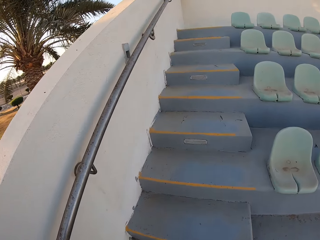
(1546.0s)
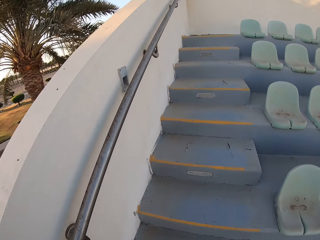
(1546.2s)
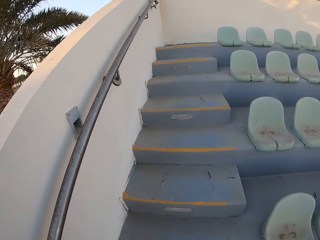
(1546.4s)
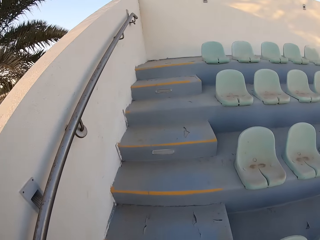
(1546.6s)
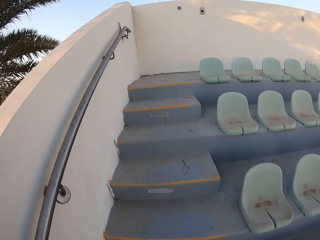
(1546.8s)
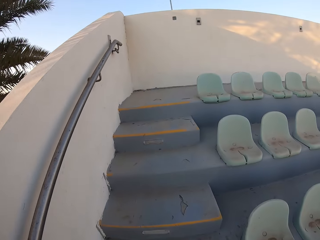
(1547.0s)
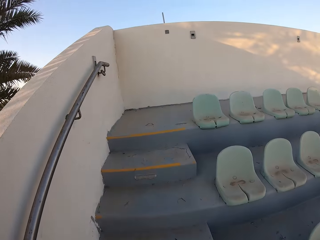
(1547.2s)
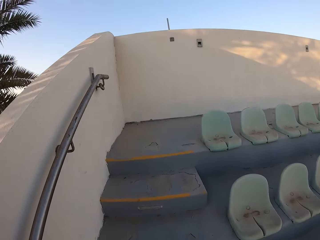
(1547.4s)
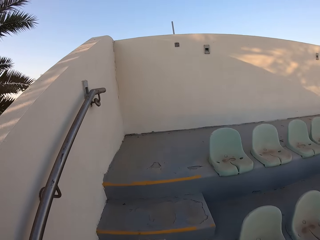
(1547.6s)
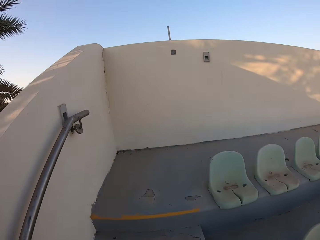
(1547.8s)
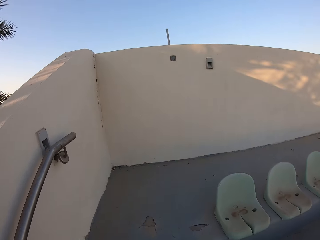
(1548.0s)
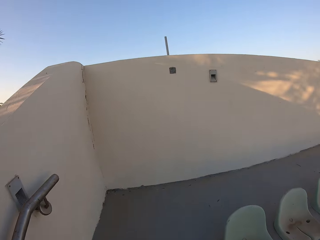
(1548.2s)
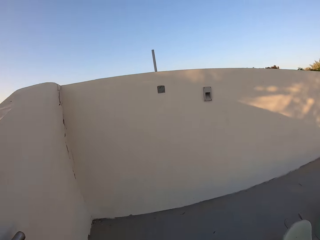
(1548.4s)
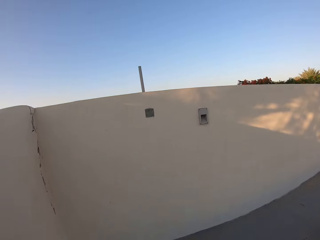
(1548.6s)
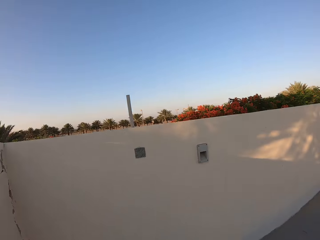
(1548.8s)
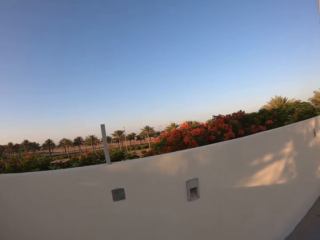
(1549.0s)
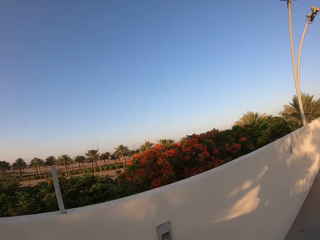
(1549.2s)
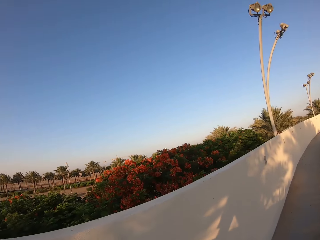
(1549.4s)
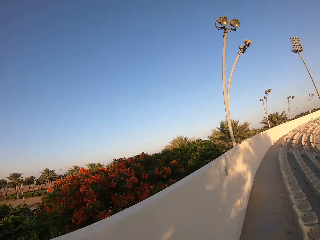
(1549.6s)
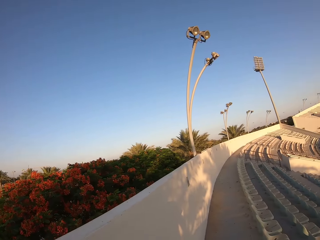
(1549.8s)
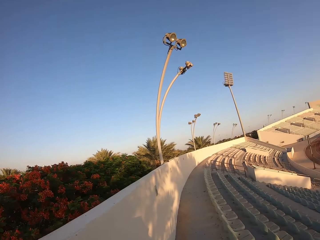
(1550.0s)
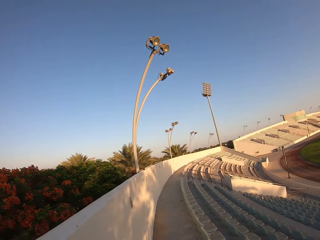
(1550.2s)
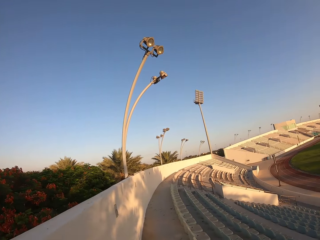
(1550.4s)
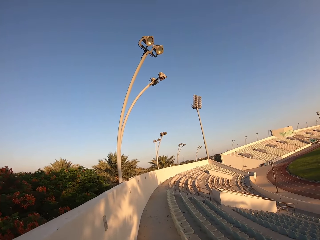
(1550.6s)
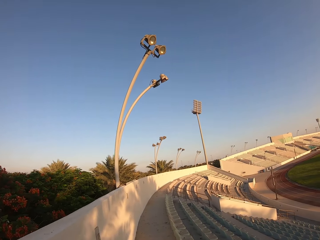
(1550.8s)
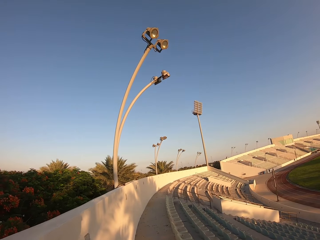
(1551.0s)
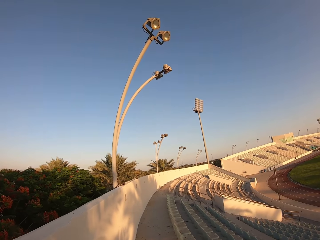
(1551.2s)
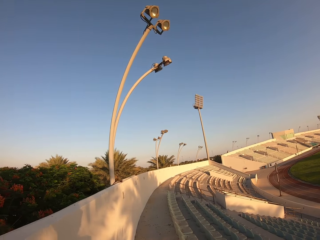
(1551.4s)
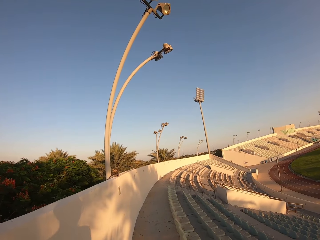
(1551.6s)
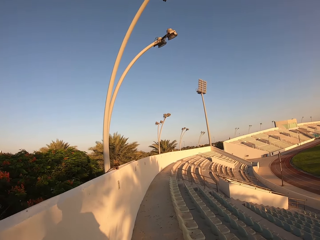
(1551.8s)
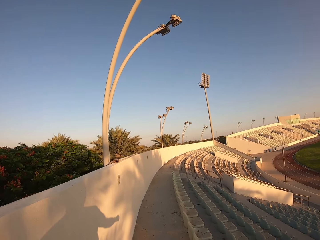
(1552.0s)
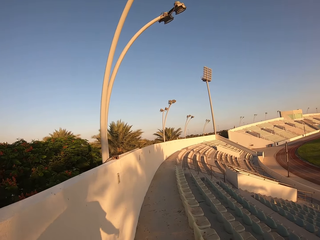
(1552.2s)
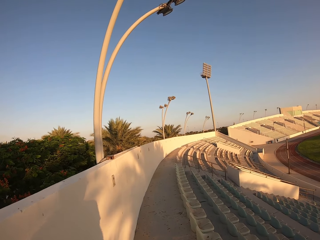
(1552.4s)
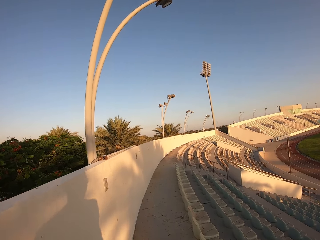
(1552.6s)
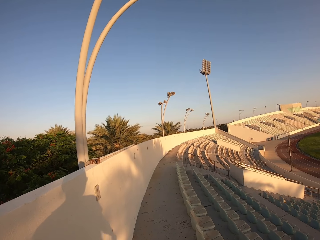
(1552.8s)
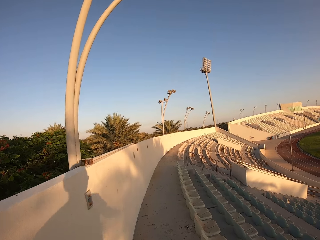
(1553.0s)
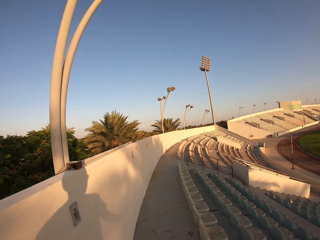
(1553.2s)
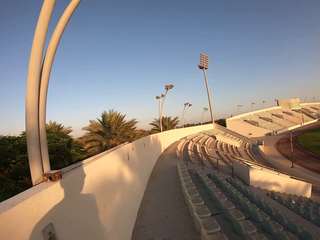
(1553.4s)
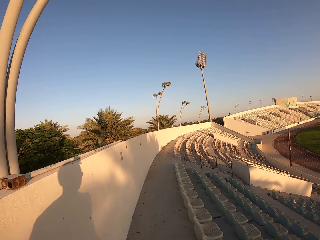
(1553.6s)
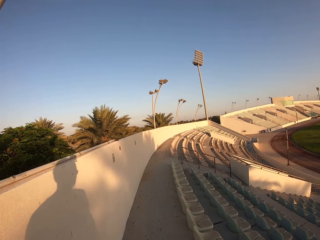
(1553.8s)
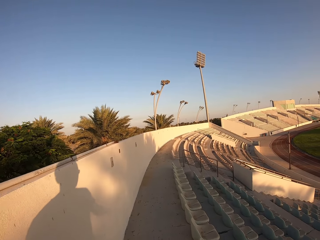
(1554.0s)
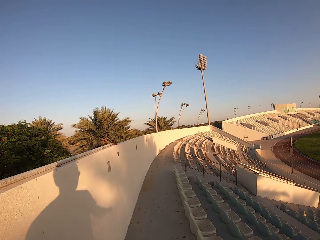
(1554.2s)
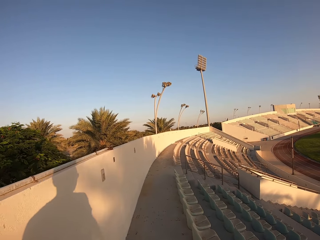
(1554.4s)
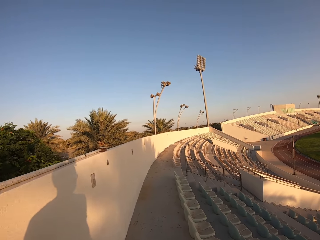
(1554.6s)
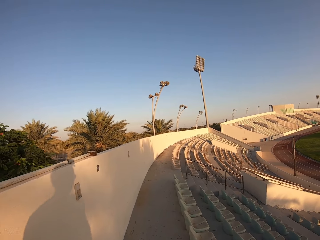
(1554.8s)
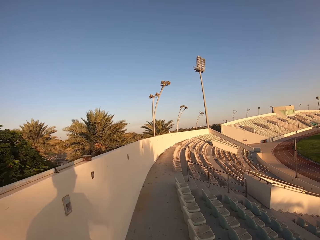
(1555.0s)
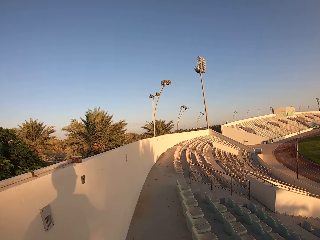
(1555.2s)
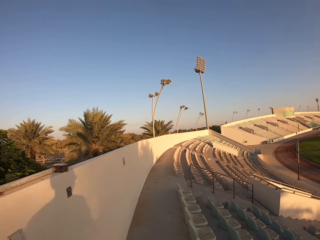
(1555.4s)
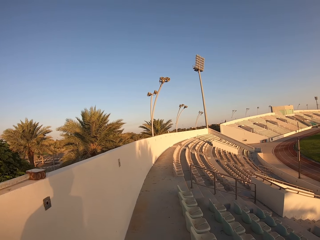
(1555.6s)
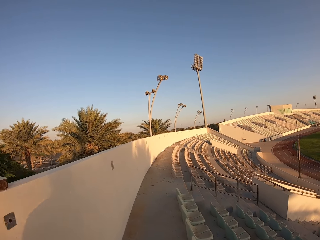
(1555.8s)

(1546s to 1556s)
The camera wearer looks around the stadium. They walk around the stadium.

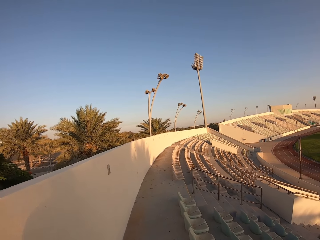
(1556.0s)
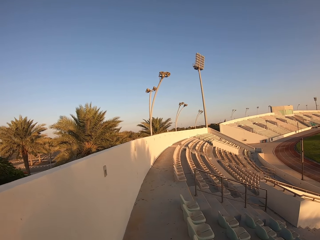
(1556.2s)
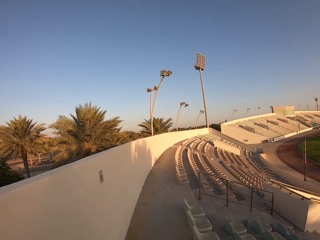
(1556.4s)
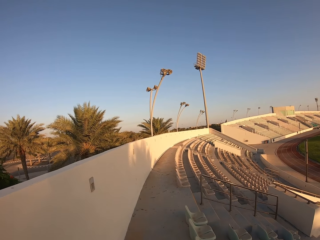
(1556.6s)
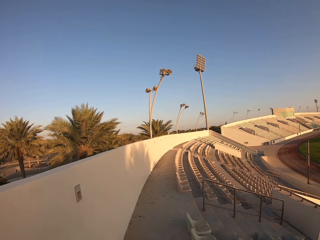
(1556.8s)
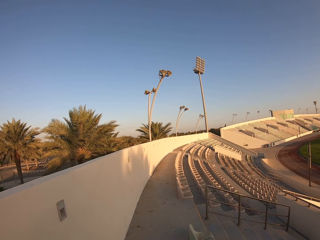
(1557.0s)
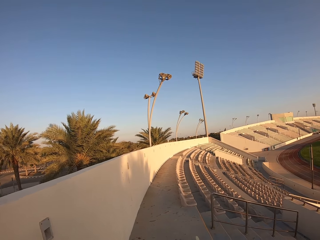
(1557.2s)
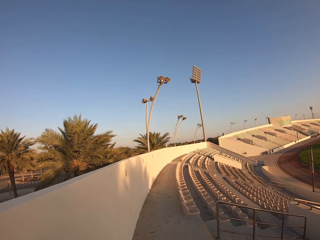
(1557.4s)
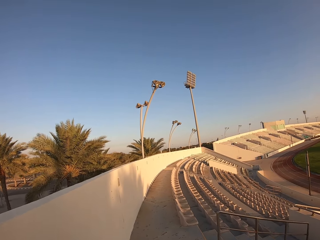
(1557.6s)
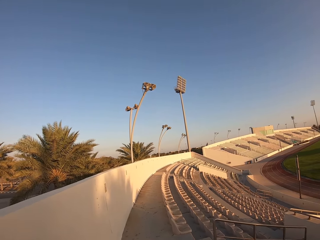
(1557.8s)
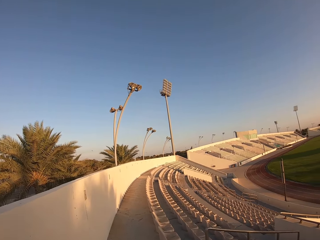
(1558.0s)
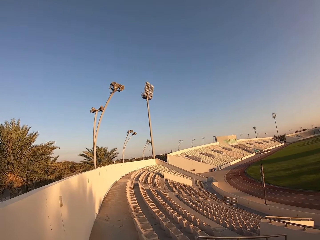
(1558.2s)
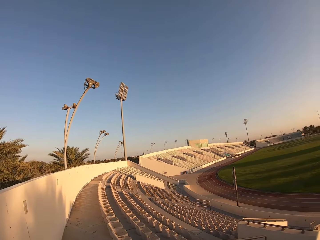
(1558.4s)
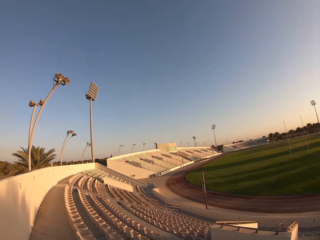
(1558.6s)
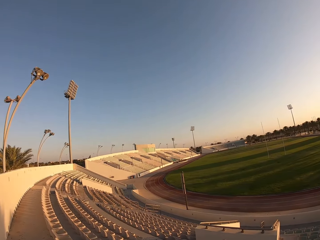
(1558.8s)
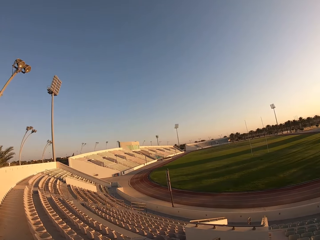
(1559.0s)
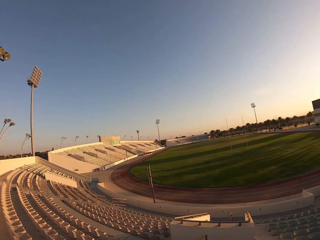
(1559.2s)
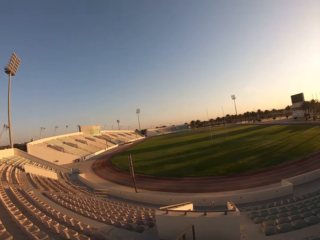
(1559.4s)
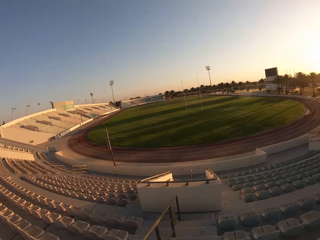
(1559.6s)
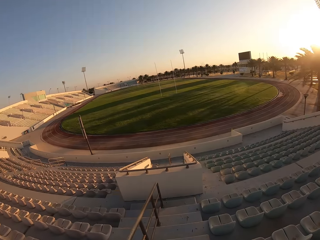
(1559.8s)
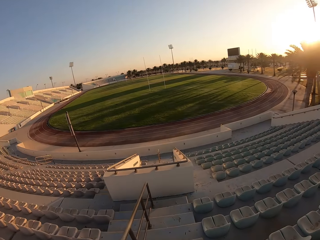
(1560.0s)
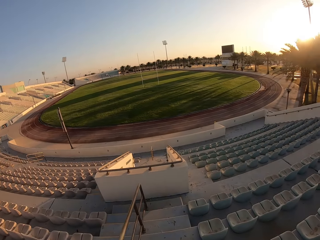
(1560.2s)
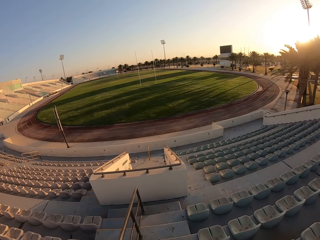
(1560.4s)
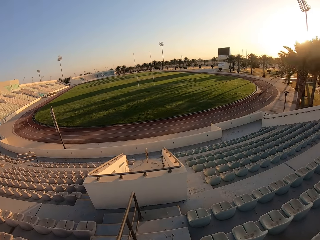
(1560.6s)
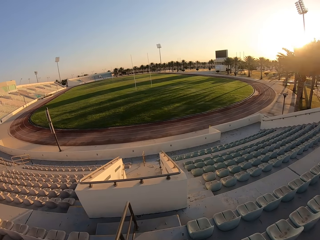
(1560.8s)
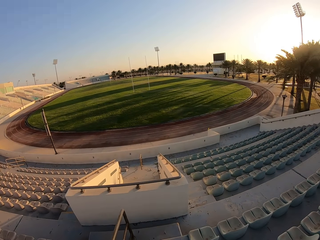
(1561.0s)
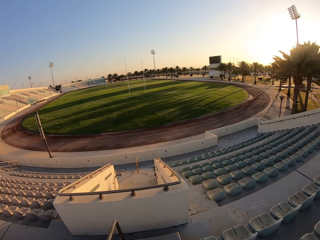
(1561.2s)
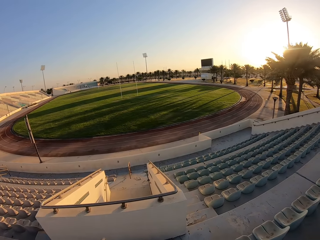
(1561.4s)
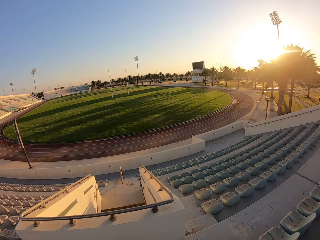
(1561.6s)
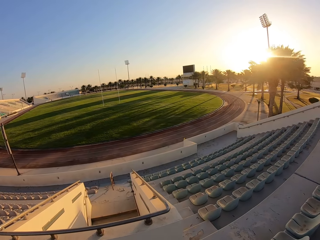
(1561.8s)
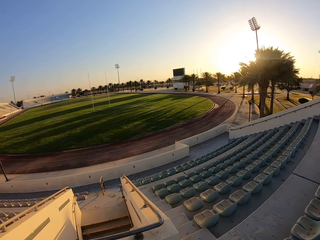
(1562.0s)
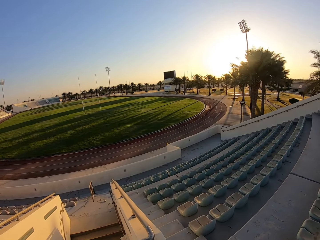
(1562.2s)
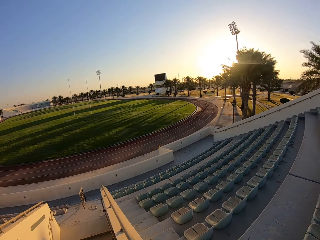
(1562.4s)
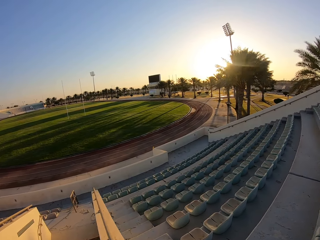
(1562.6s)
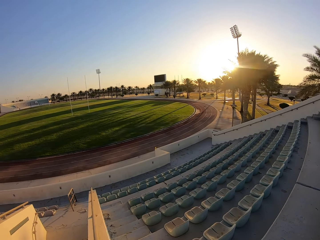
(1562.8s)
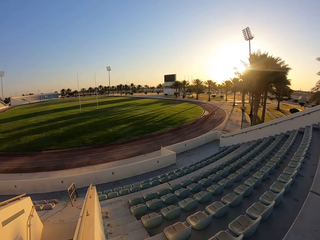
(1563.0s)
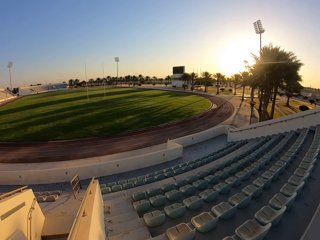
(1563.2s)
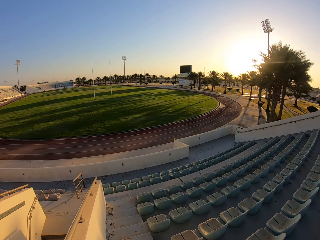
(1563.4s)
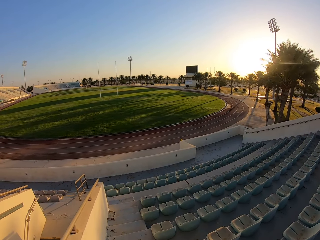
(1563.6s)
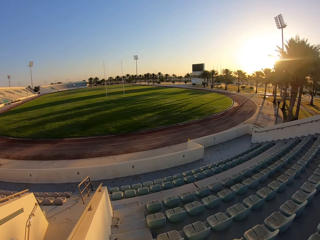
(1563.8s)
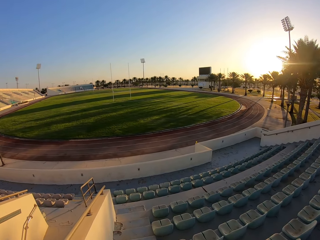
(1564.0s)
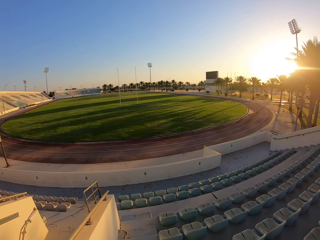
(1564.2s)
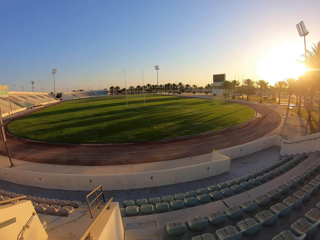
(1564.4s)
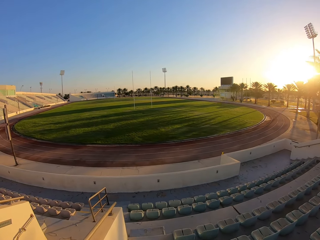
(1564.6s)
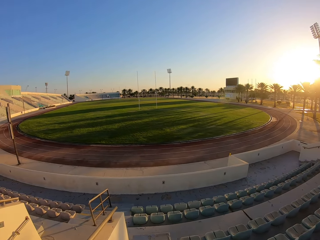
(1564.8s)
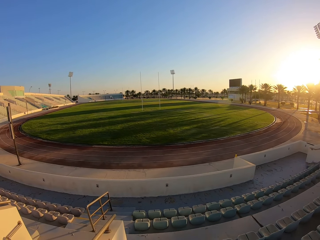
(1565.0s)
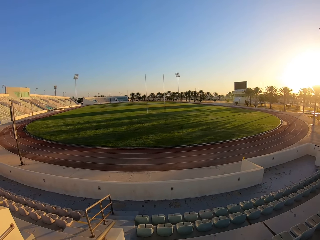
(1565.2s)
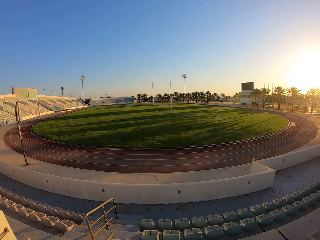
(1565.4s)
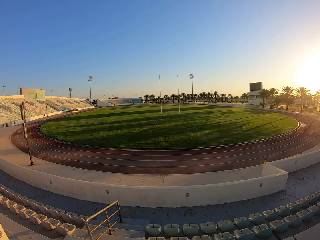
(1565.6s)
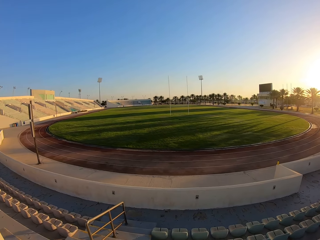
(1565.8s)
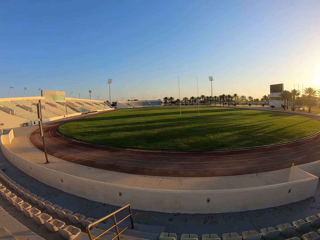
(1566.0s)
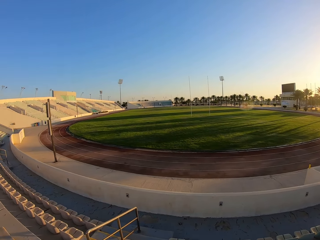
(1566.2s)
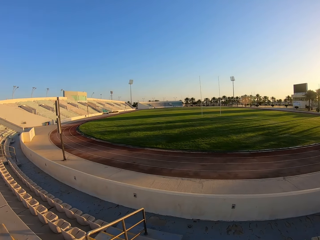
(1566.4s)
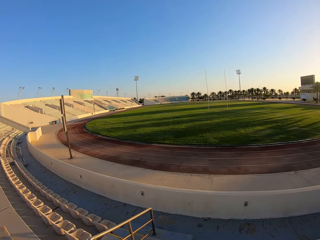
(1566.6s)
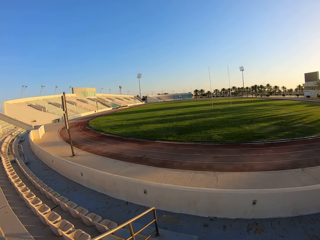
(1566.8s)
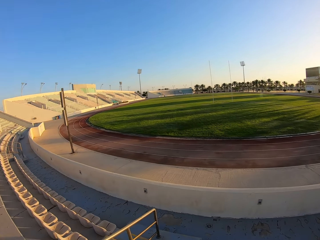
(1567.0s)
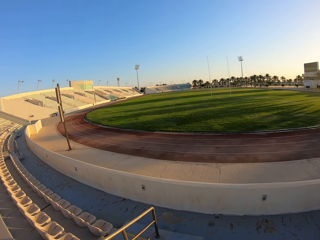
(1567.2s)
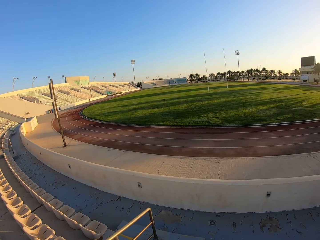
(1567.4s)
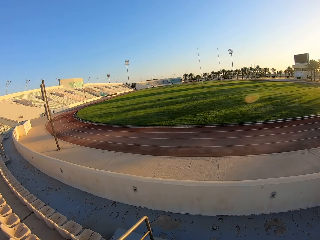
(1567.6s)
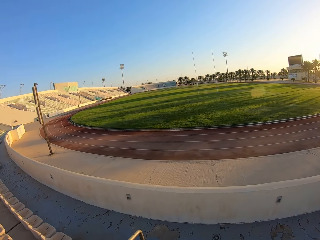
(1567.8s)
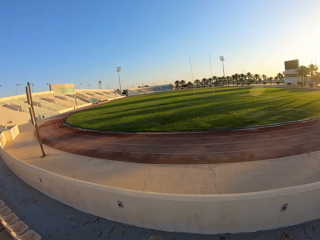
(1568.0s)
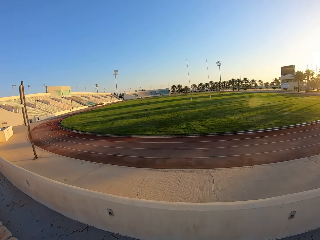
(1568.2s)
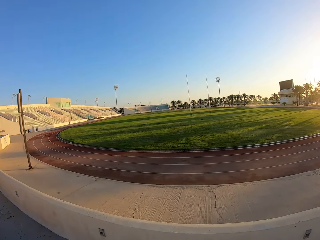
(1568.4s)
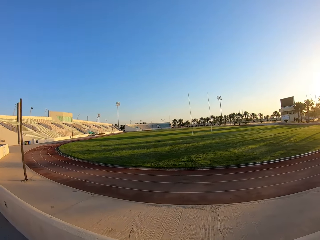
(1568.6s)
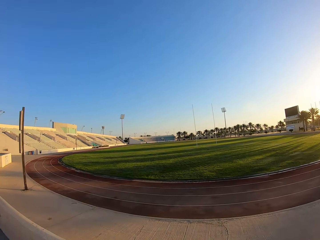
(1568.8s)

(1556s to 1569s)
The camera wearer looks around the stadium. They jog down the stairs. They walk around the stadium.
